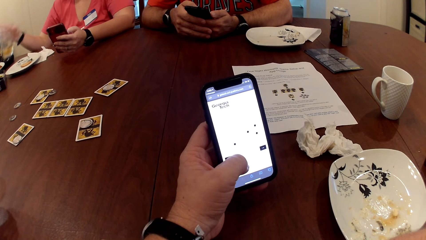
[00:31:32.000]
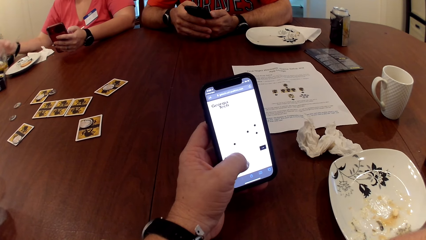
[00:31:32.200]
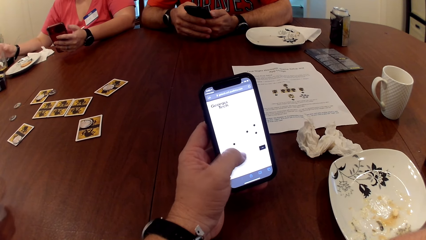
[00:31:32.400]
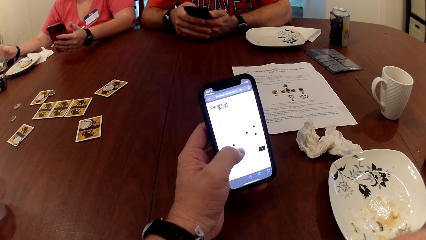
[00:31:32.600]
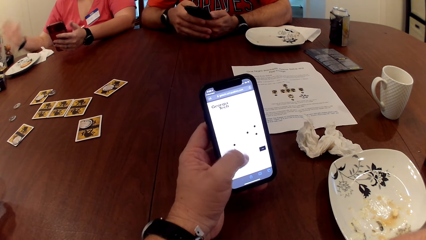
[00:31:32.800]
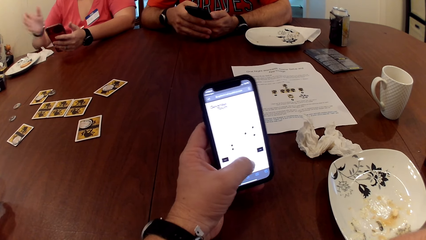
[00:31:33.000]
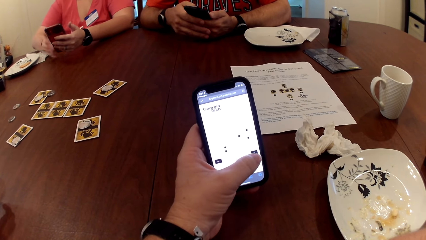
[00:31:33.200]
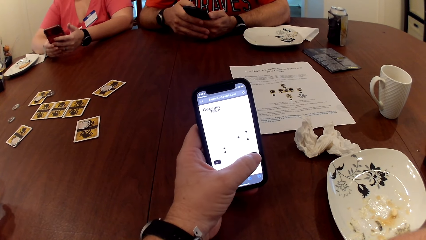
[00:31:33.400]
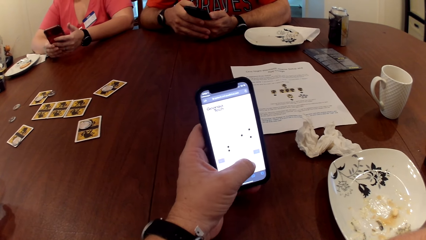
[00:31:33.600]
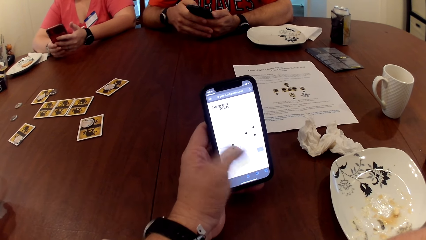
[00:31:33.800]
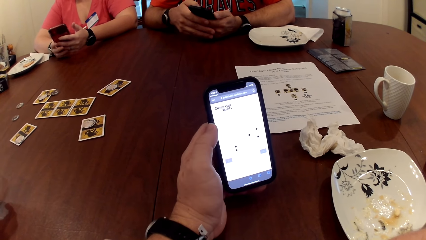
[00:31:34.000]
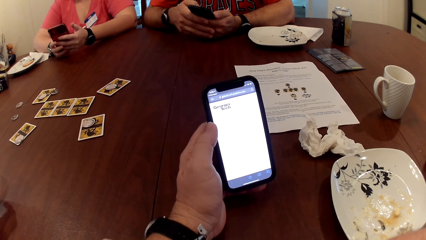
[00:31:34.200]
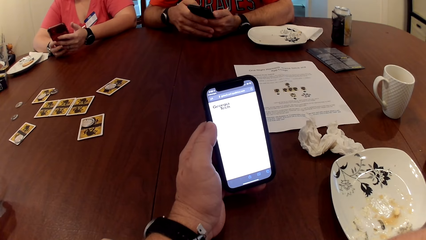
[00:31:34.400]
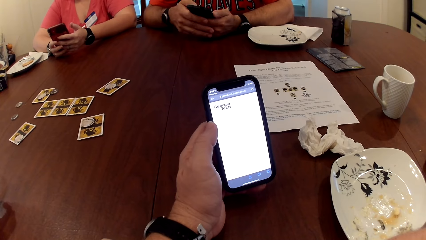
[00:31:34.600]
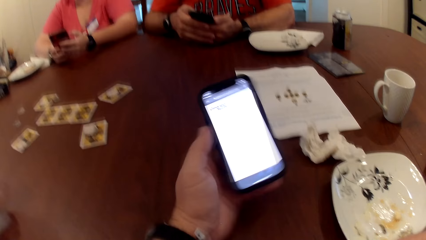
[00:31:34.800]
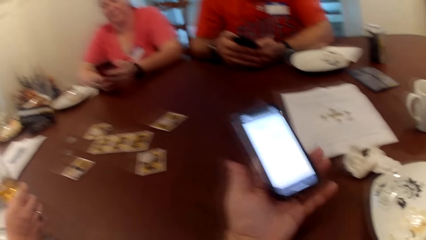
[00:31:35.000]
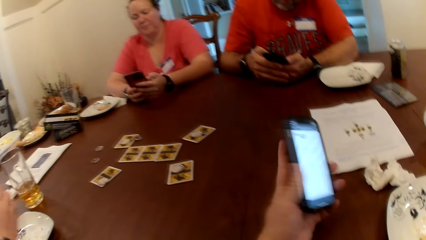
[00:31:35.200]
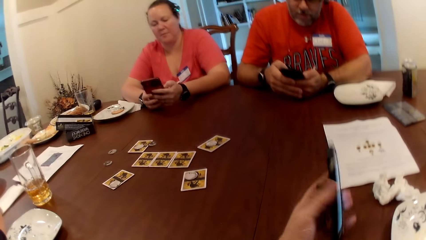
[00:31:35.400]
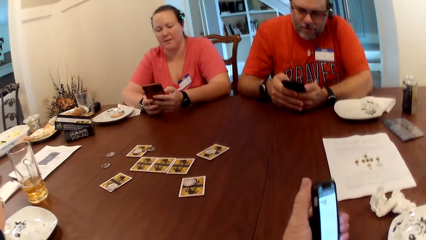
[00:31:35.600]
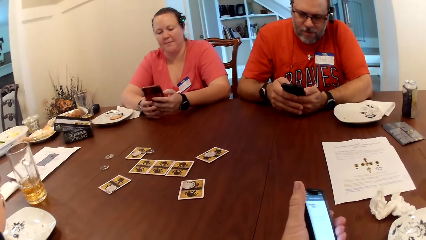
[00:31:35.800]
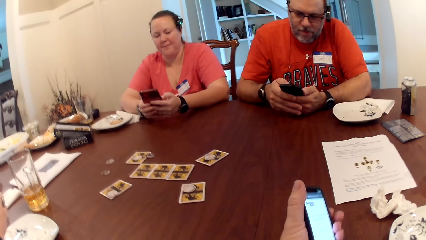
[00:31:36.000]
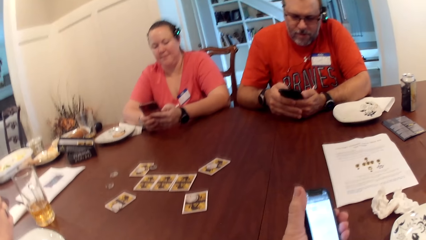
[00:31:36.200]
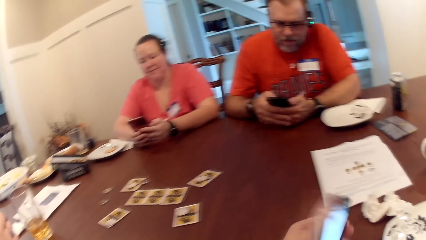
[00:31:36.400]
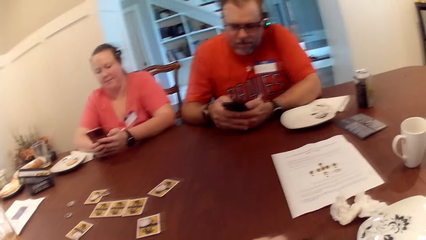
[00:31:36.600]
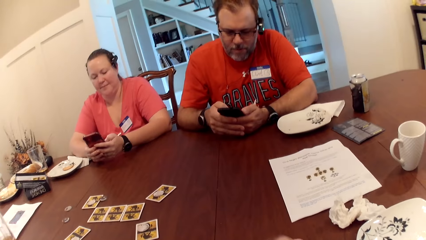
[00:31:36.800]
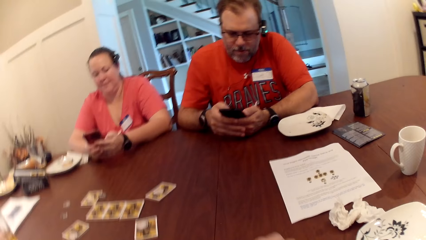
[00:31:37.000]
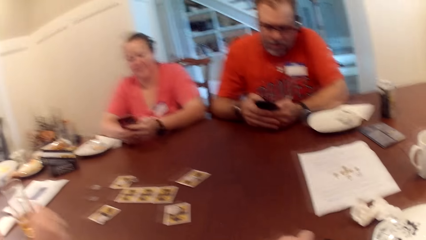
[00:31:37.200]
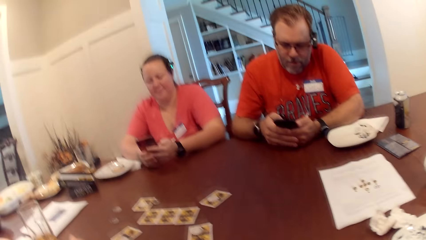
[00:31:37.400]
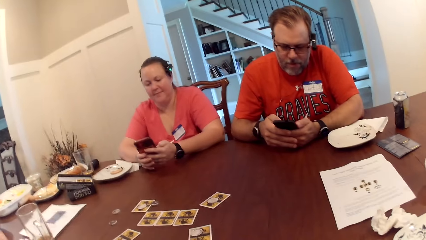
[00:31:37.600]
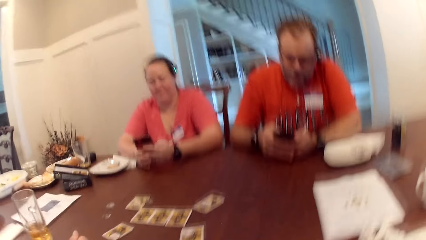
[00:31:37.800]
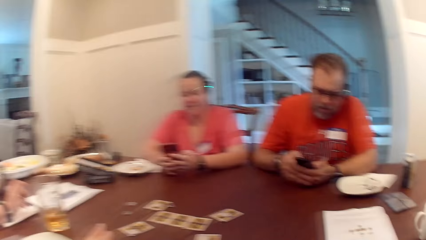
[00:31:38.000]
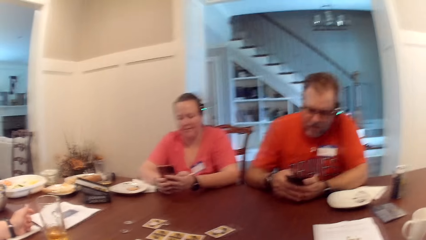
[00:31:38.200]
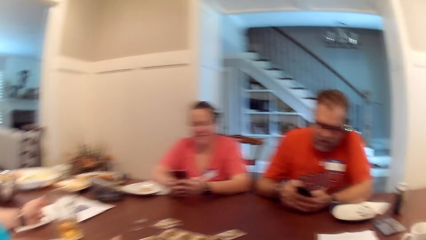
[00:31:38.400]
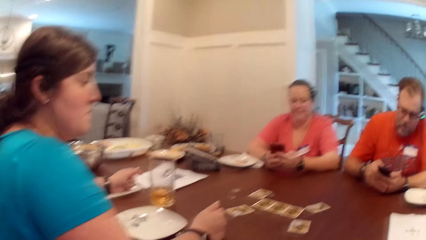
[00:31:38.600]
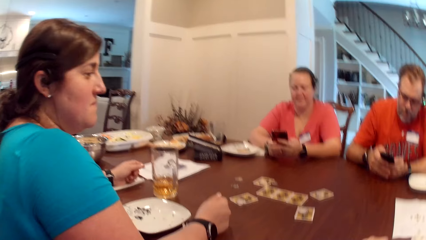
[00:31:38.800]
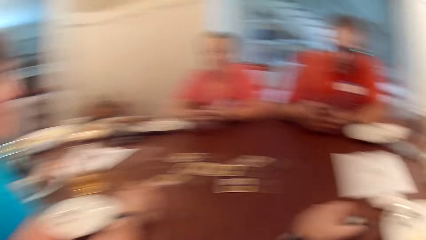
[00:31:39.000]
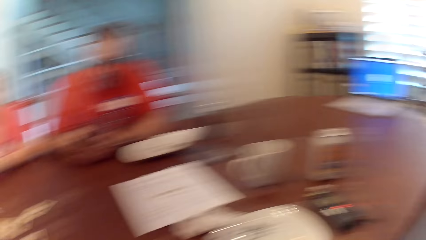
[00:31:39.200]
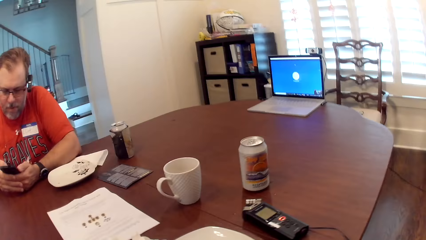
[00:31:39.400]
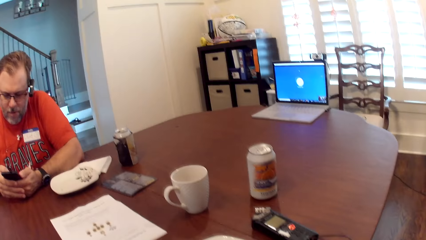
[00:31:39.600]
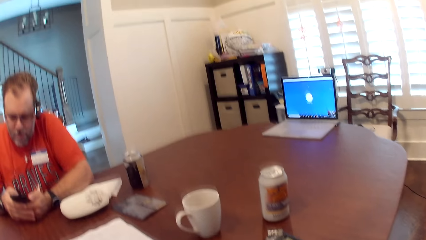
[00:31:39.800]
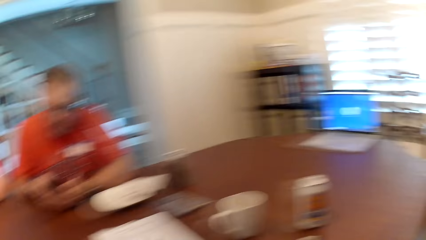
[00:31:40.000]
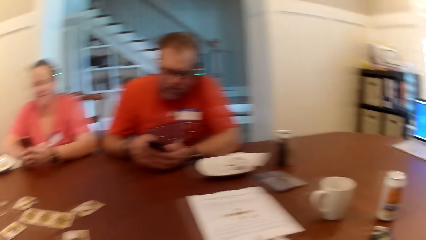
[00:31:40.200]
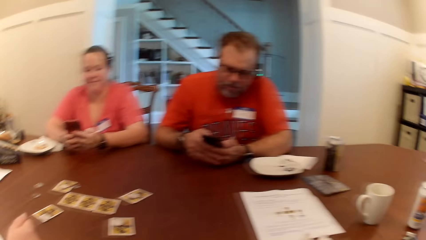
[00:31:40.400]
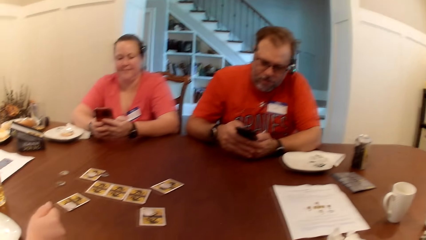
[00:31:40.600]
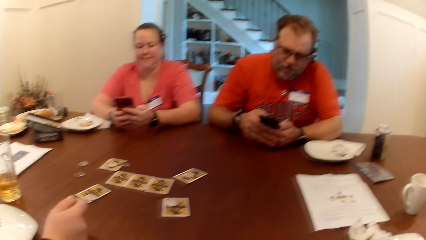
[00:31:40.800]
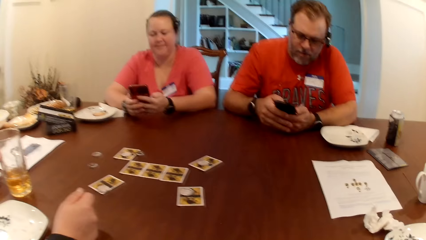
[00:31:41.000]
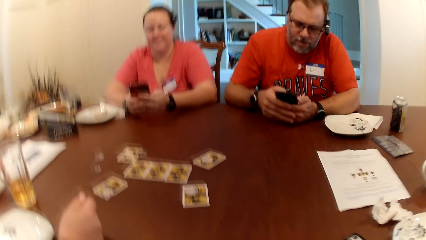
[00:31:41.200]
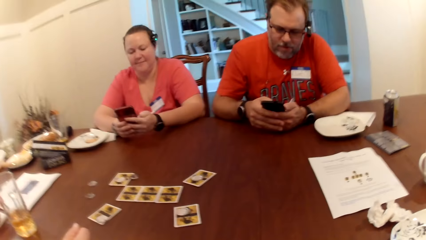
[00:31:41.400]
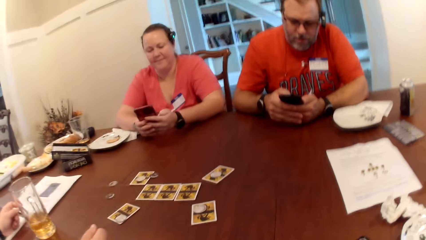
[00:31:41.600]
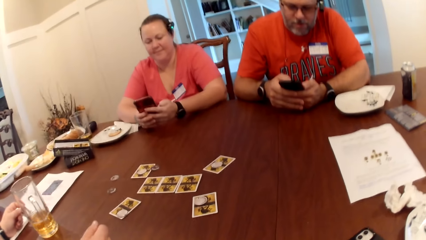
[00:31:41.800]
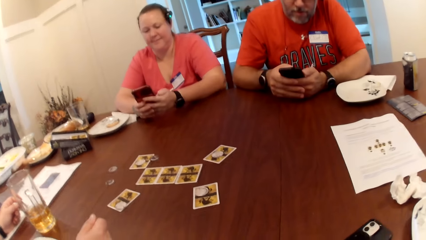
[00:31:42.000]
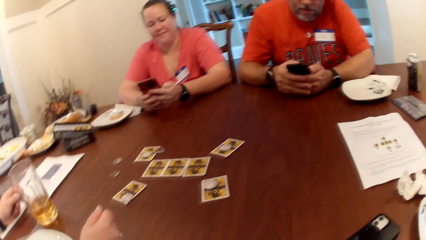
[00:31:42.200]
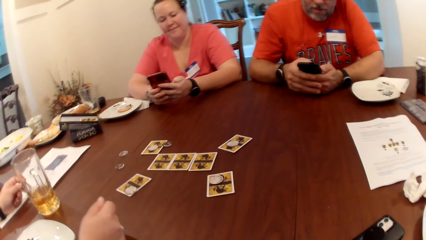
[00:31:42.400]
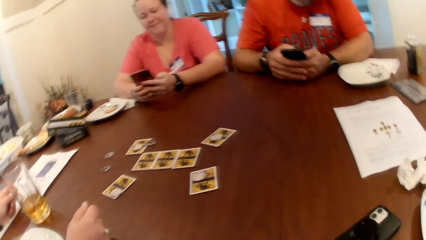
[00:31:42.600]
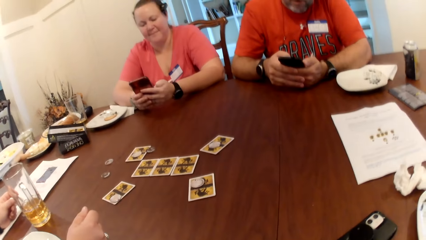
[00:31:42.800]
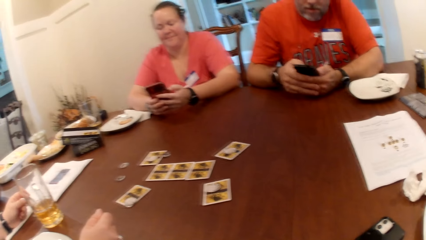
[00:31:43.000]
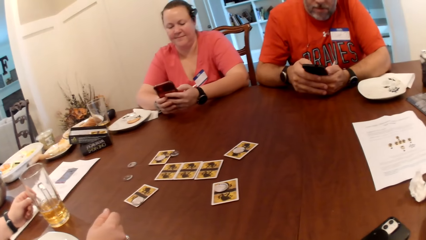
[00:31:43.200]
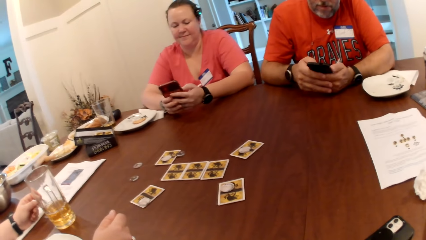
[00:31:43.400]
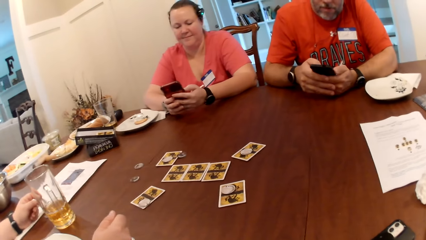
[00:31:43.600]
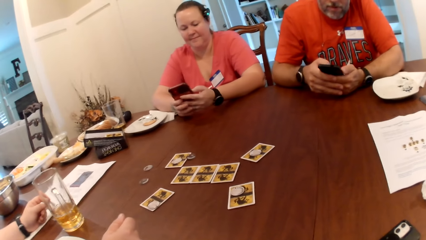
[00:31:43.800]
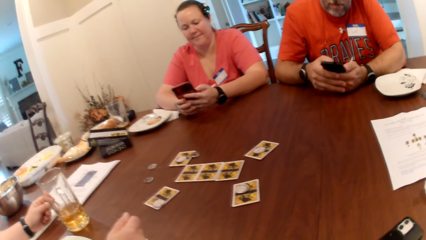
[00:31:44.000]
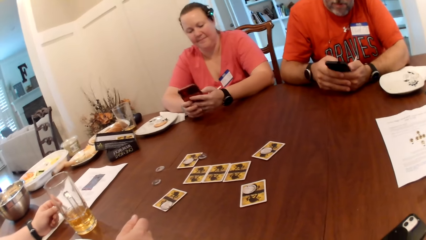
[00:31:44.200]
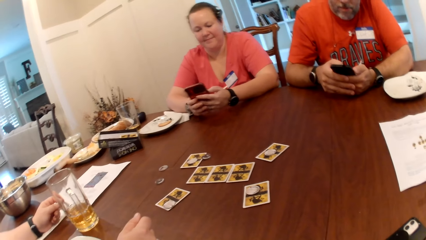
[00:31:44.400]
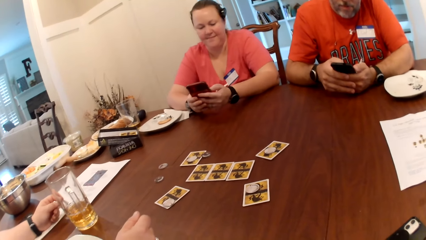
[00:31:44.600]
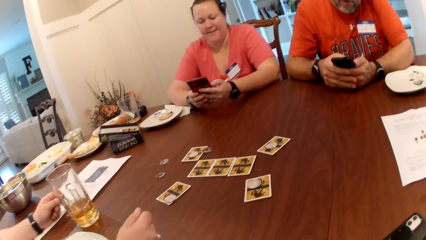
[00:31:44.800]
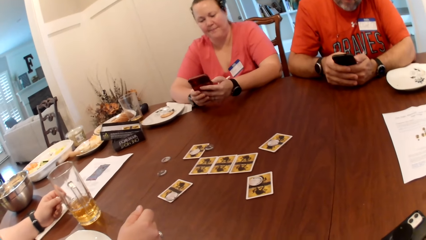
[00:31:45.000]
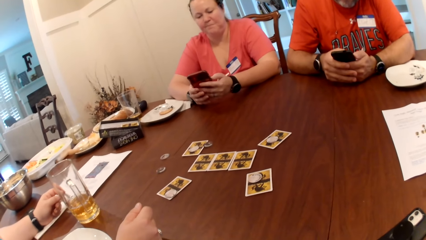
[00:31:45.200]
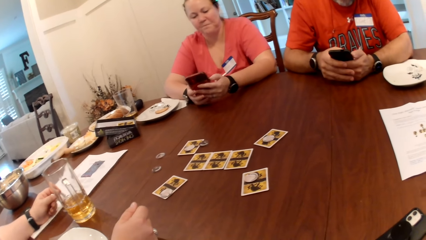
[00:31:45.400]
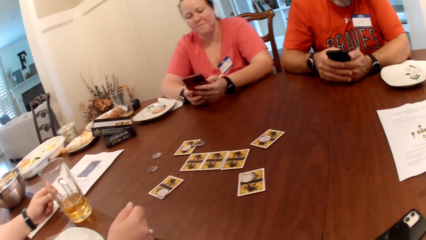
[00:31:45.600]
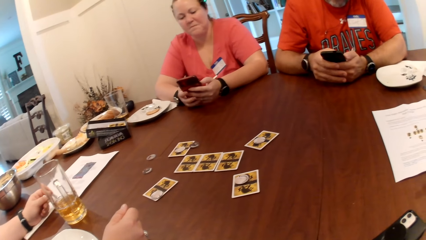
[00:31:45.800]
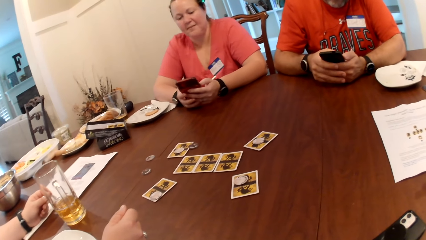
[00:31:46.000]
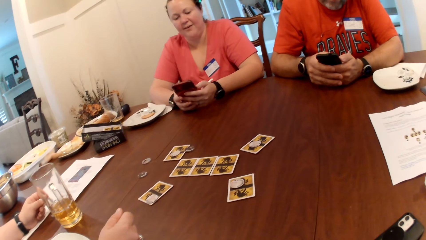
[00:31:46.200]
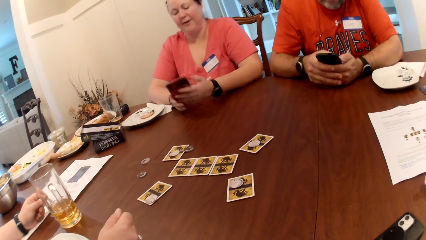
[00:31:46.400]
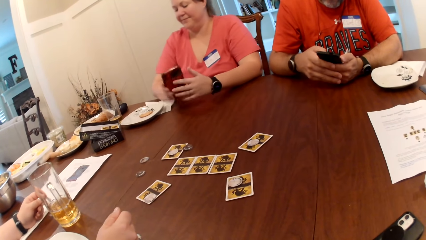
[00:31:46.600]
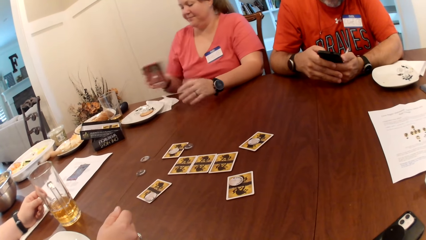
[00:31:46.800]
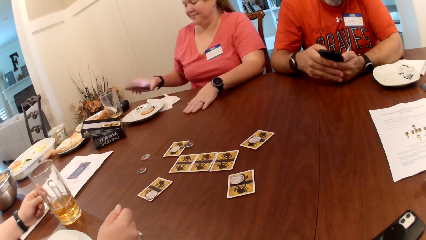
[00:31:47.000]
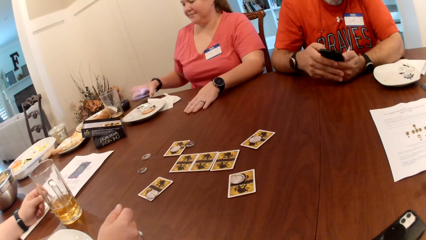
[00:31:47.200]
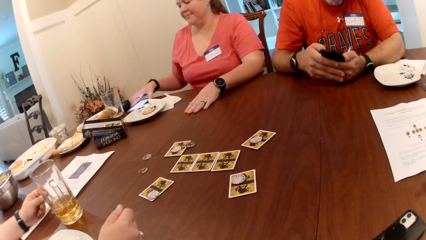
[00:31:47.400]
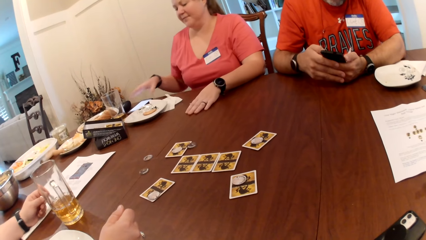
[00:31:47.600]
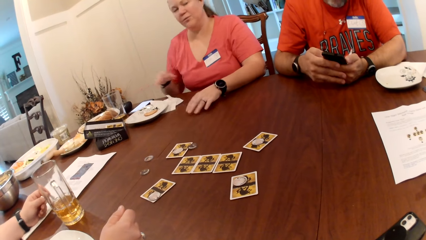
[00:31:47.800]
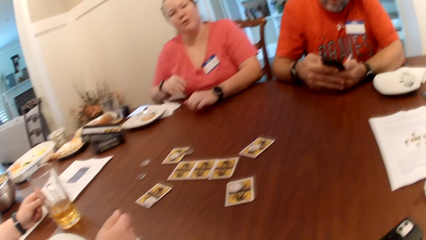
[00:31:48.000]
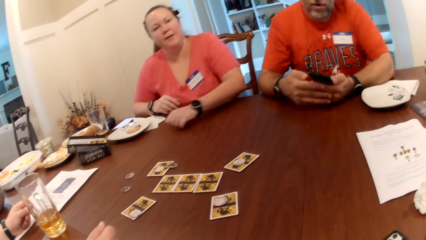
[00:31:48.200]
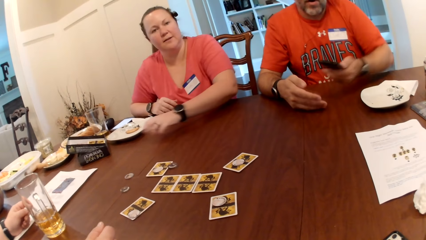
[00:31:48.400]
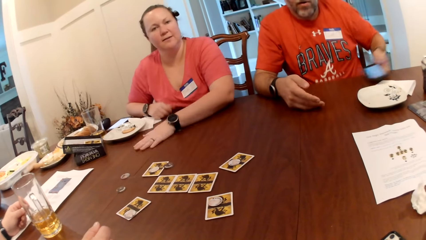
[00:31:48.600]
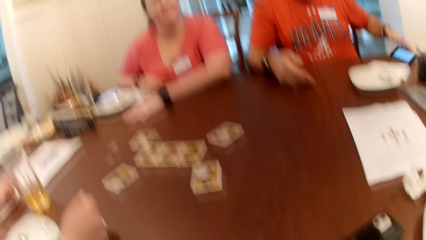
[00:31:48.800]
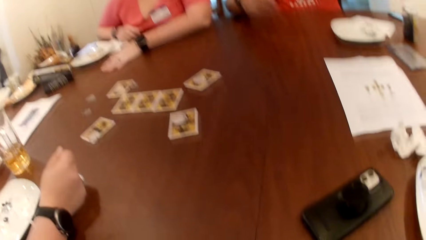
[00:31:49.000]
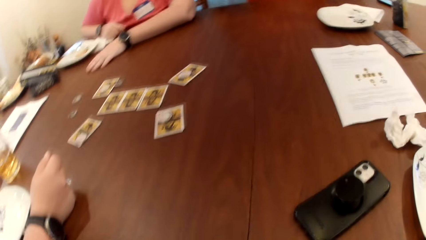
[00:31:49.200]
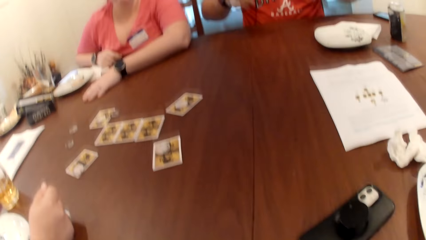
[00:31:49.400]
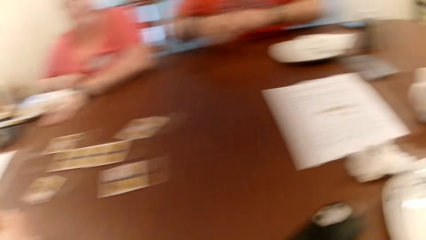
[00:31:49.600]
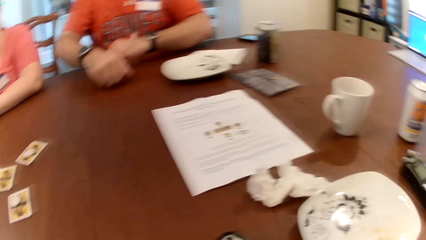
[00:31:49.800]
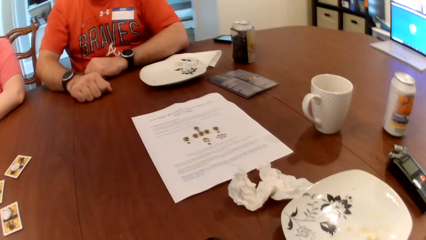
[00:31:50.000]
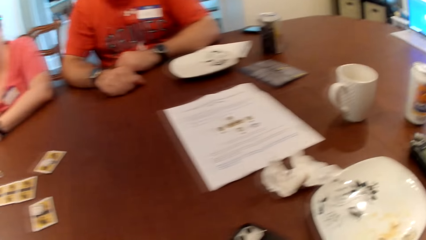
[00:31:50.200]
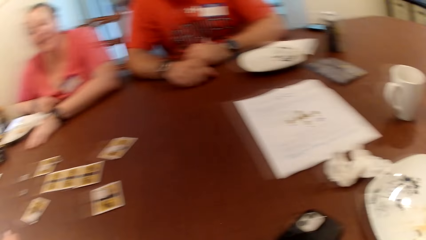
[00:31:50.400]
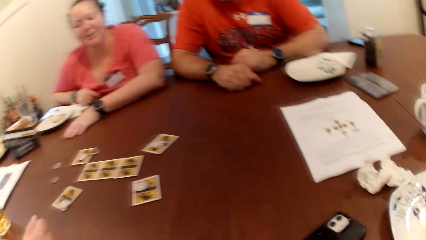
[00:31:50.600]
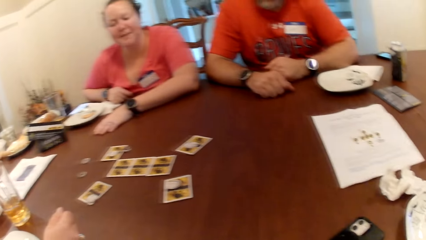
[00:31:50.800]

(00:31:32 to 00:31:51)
The woman drops the cup on the table with her right hand and operates the phone with her right hand. The camera wearer drops the phone on the table with his left hand. Another lady speaks to the camera wearer. The camera wearer converses with a man, the woman and another woman. The other woman drops the phone on the table with her right hand. The man drops the phone on the table with his left hand.
